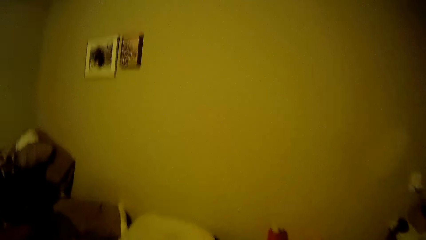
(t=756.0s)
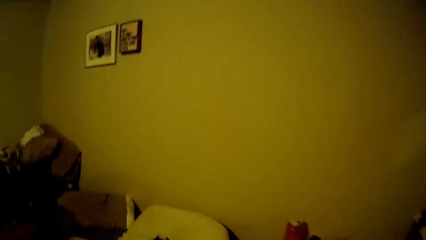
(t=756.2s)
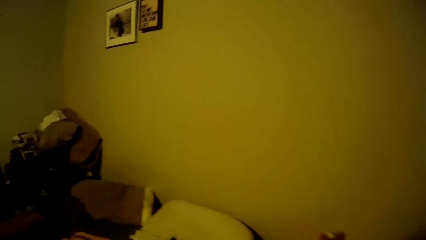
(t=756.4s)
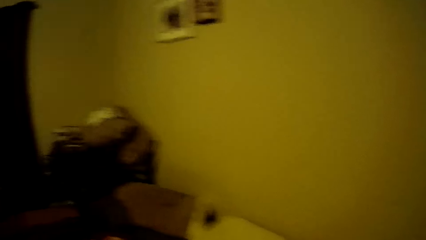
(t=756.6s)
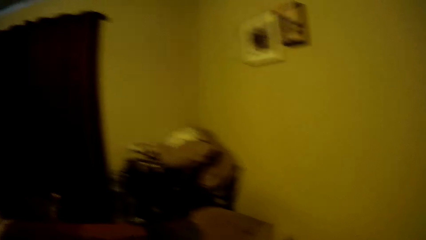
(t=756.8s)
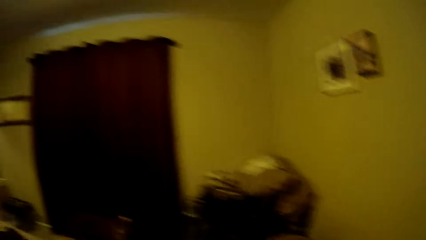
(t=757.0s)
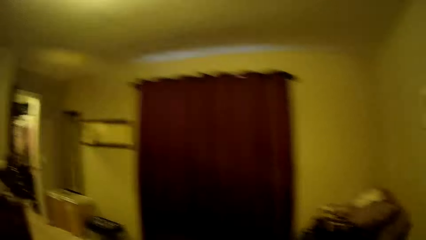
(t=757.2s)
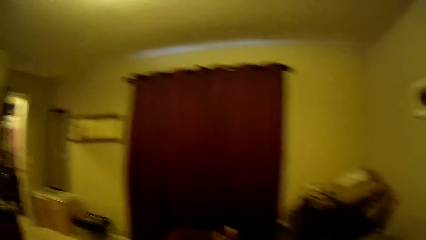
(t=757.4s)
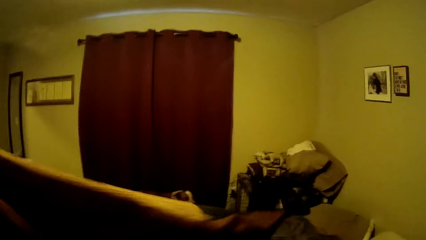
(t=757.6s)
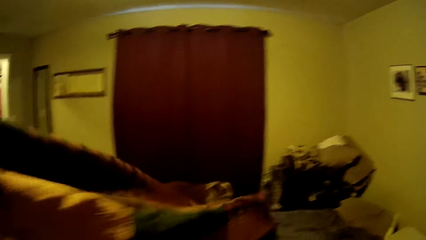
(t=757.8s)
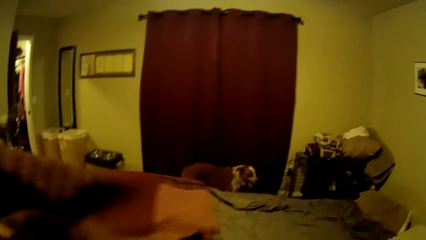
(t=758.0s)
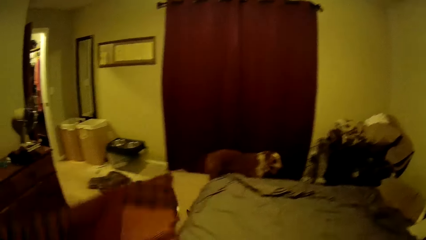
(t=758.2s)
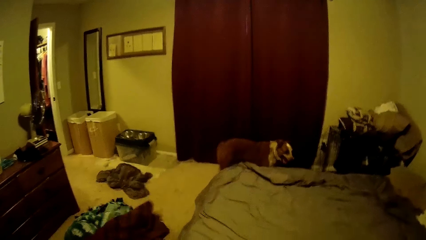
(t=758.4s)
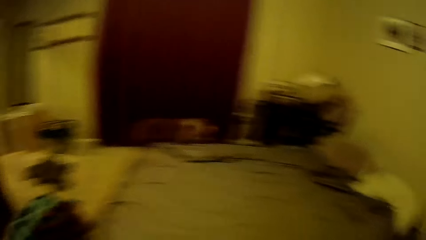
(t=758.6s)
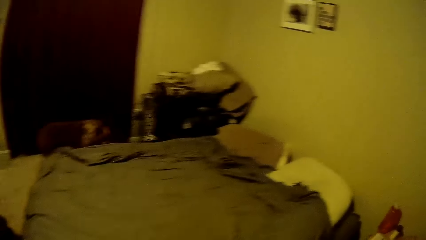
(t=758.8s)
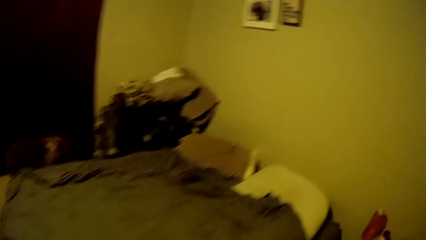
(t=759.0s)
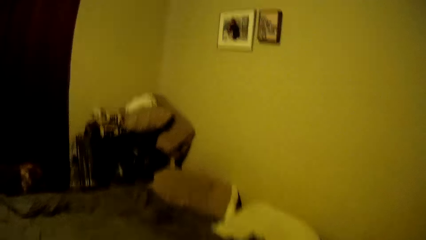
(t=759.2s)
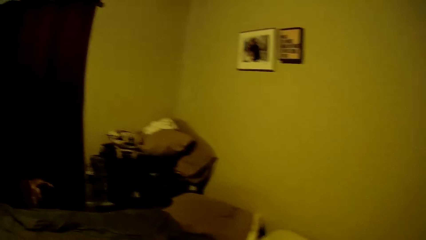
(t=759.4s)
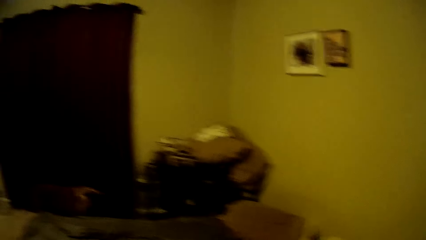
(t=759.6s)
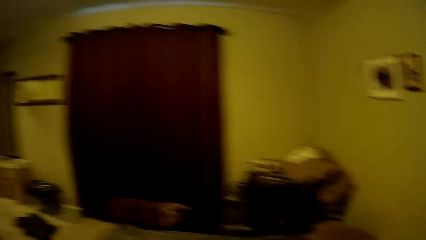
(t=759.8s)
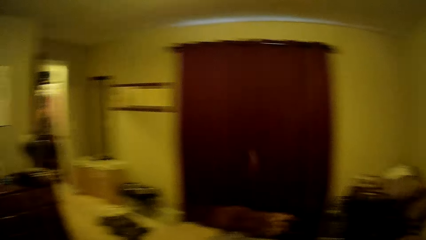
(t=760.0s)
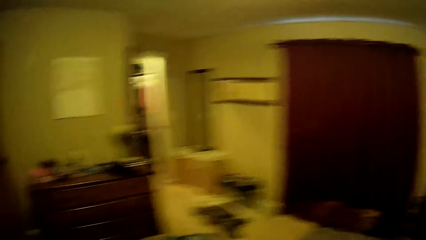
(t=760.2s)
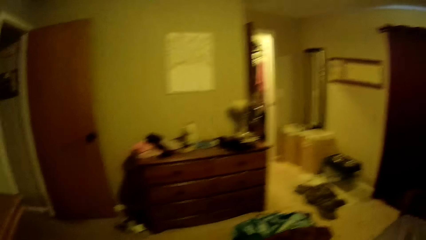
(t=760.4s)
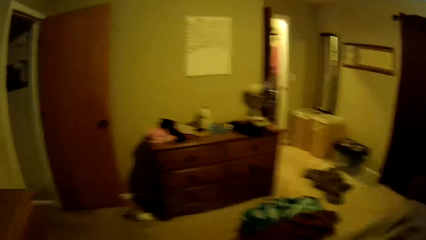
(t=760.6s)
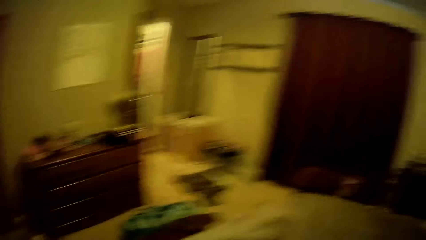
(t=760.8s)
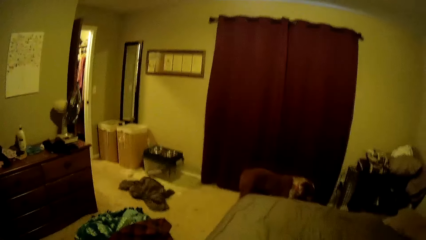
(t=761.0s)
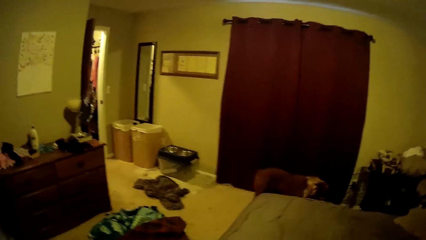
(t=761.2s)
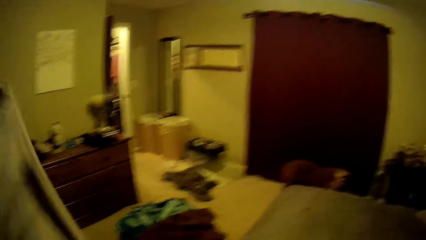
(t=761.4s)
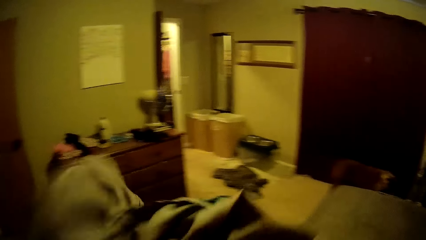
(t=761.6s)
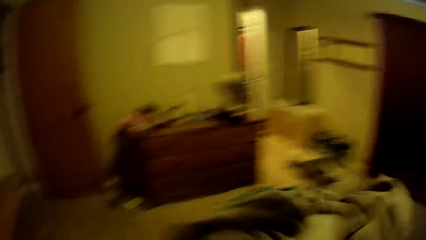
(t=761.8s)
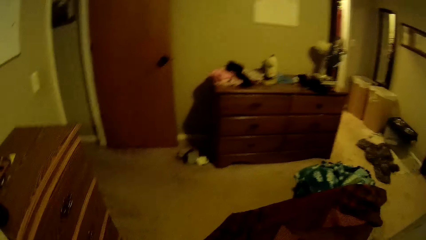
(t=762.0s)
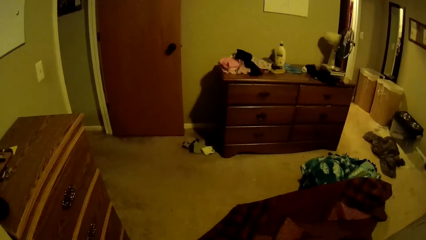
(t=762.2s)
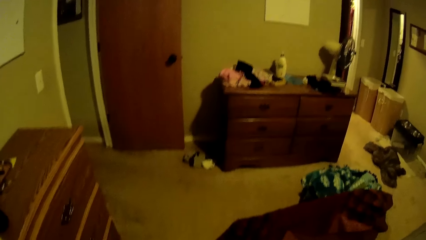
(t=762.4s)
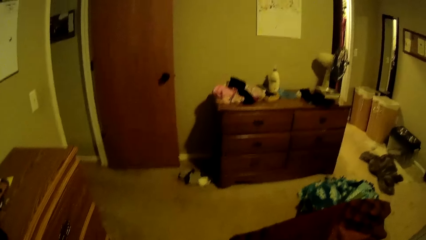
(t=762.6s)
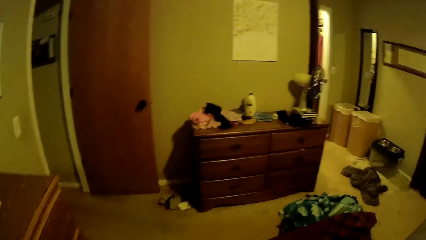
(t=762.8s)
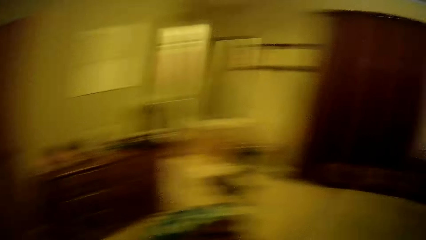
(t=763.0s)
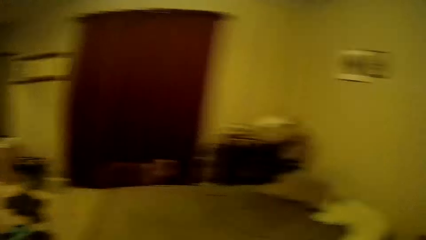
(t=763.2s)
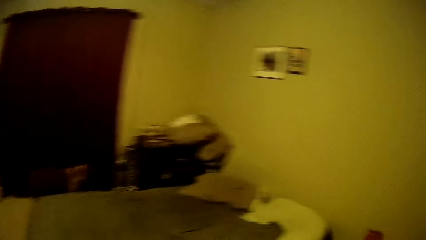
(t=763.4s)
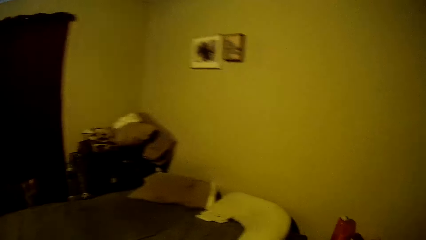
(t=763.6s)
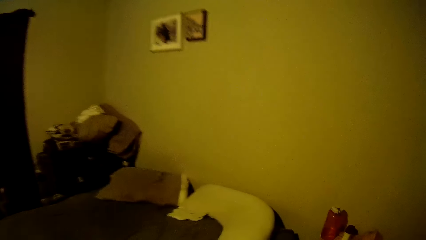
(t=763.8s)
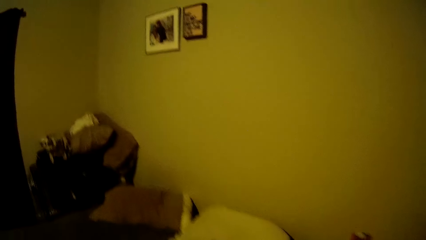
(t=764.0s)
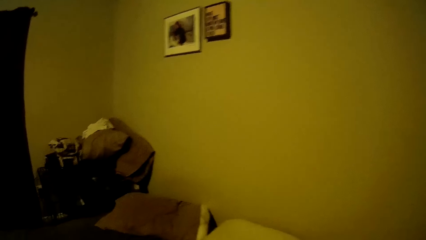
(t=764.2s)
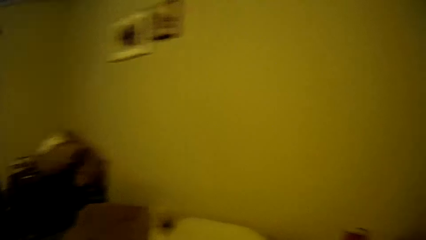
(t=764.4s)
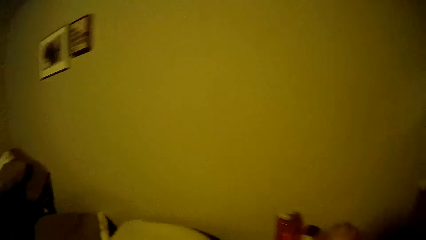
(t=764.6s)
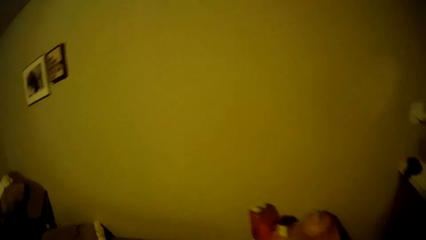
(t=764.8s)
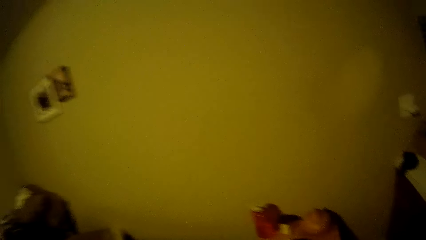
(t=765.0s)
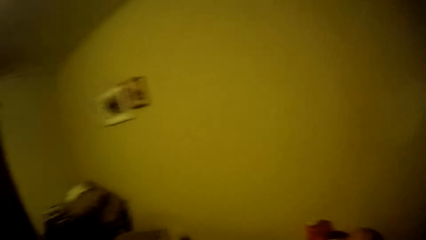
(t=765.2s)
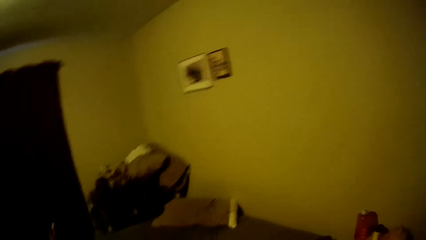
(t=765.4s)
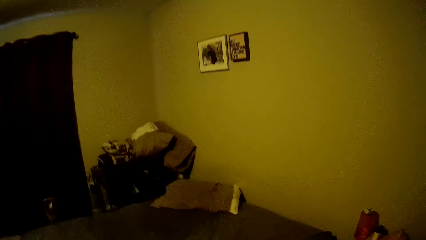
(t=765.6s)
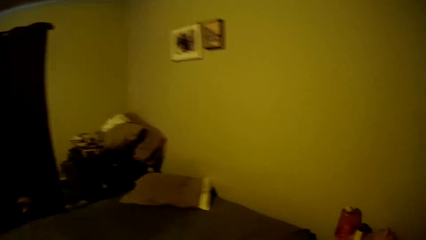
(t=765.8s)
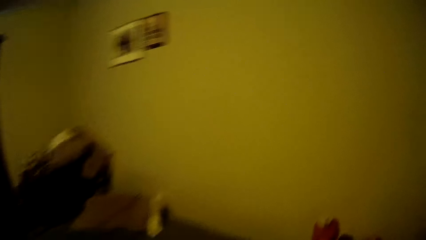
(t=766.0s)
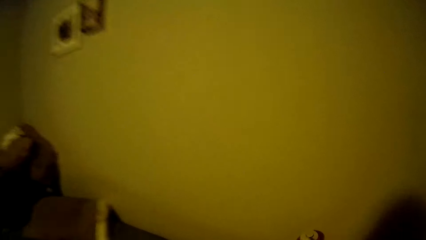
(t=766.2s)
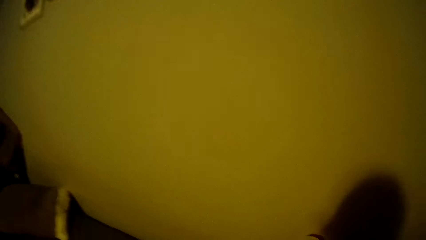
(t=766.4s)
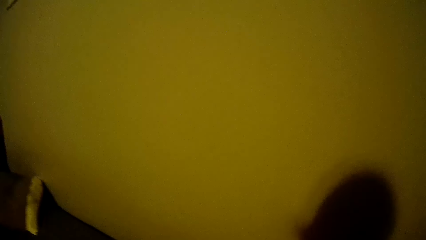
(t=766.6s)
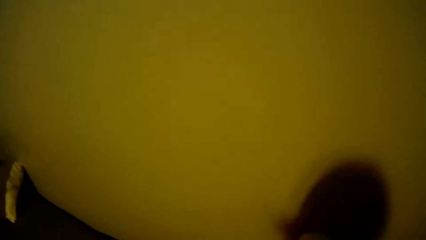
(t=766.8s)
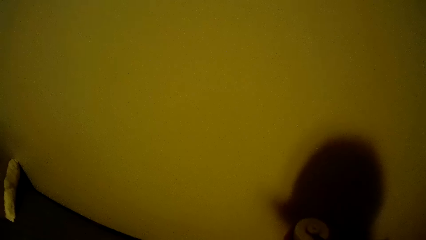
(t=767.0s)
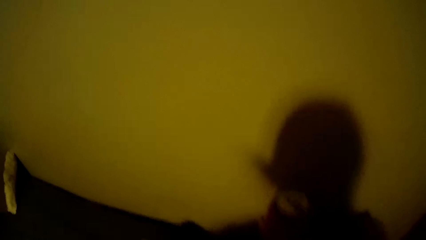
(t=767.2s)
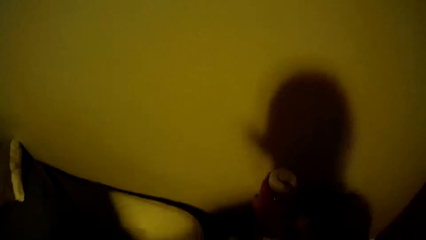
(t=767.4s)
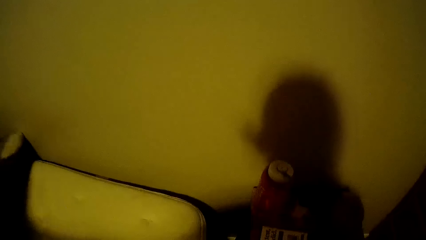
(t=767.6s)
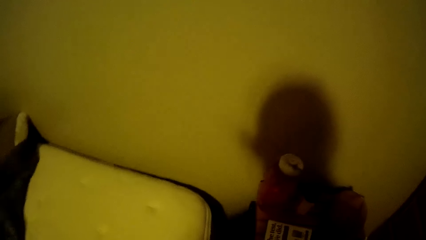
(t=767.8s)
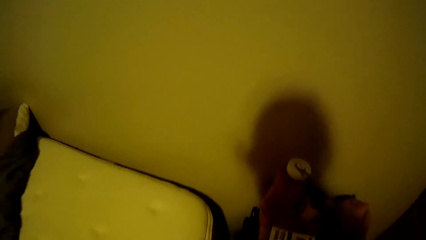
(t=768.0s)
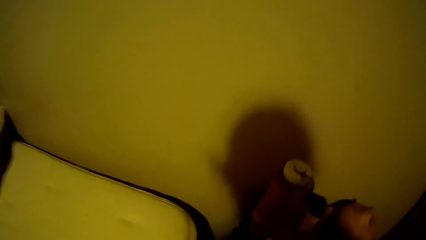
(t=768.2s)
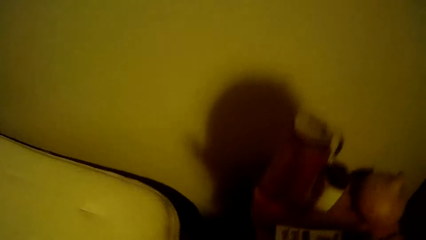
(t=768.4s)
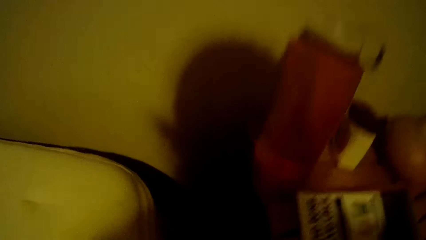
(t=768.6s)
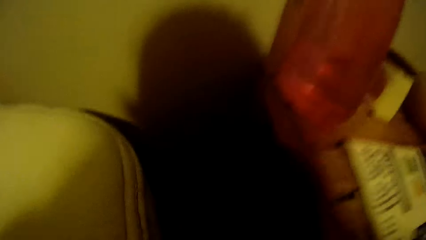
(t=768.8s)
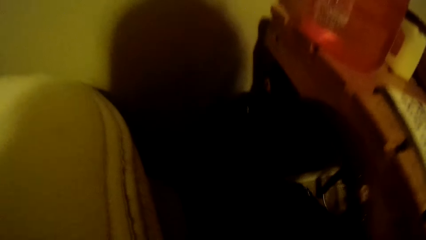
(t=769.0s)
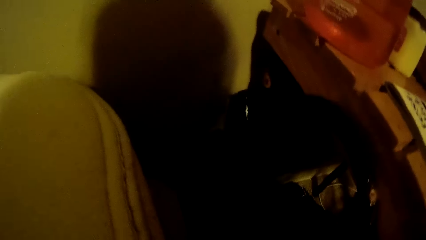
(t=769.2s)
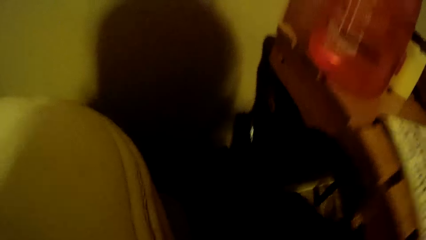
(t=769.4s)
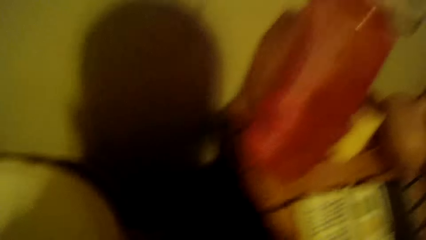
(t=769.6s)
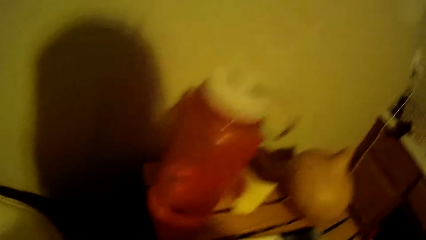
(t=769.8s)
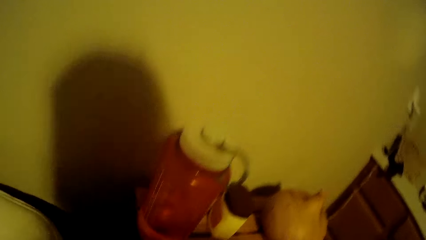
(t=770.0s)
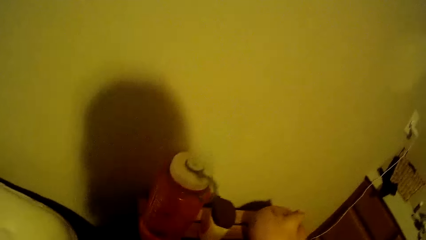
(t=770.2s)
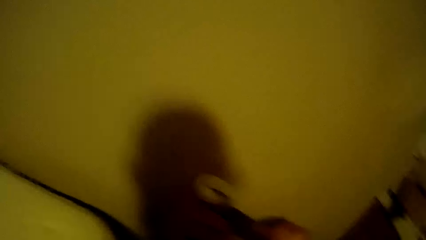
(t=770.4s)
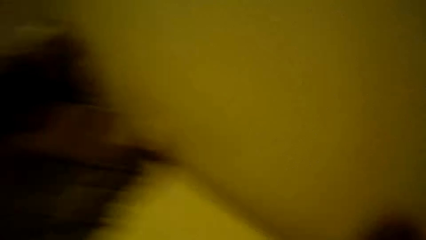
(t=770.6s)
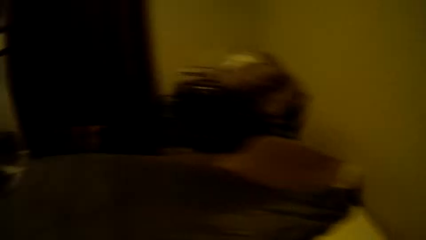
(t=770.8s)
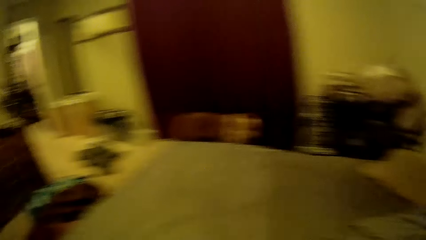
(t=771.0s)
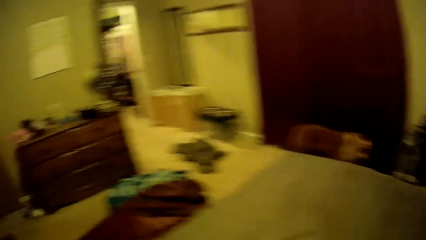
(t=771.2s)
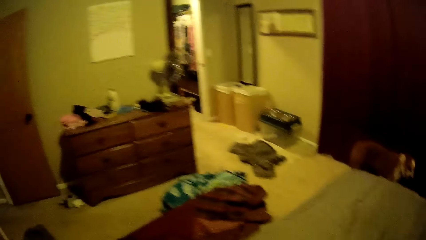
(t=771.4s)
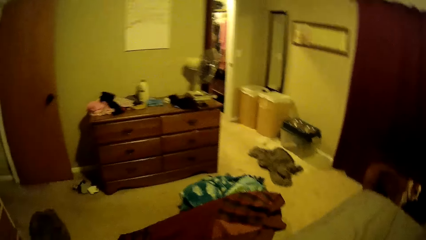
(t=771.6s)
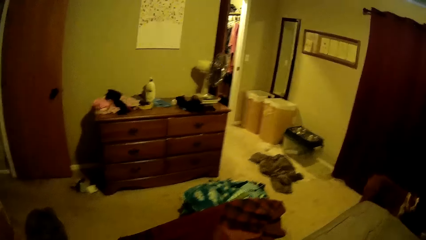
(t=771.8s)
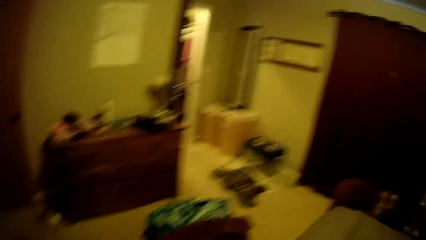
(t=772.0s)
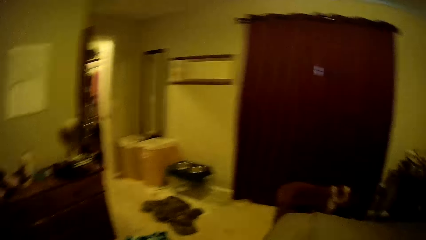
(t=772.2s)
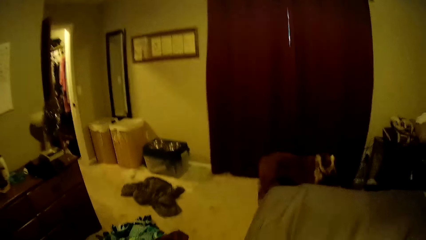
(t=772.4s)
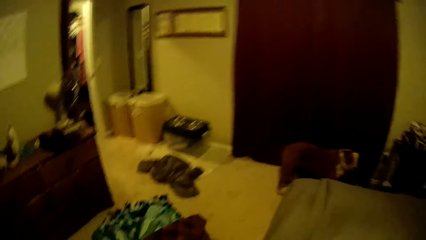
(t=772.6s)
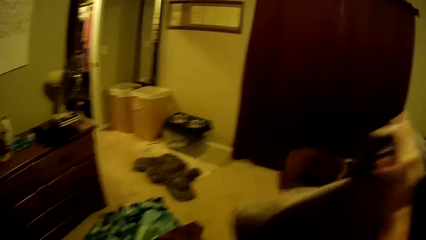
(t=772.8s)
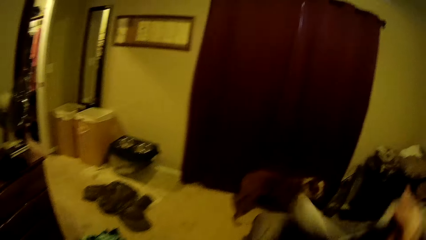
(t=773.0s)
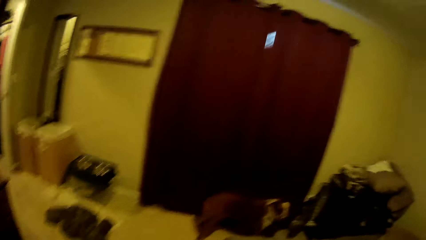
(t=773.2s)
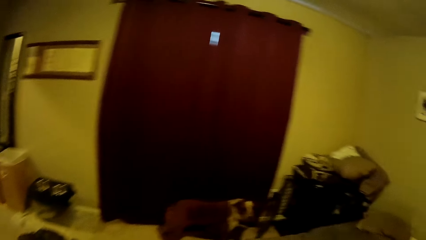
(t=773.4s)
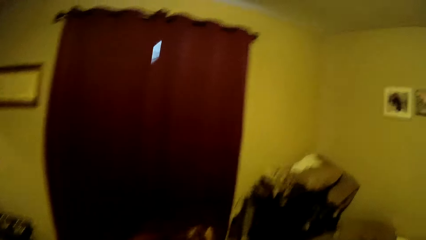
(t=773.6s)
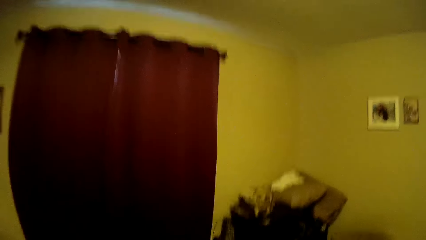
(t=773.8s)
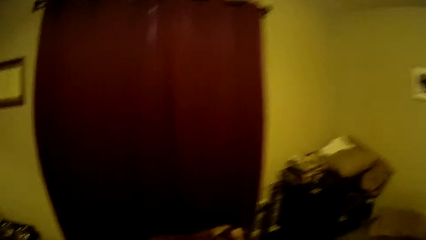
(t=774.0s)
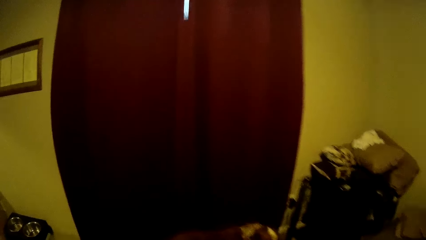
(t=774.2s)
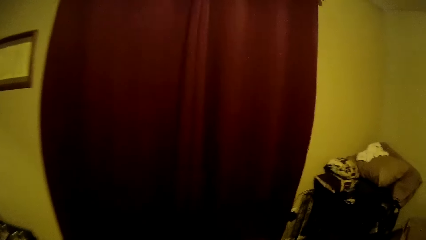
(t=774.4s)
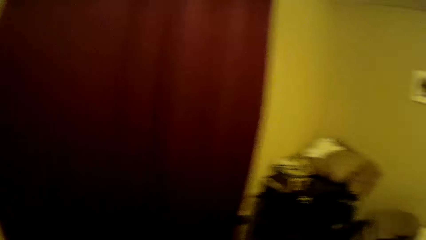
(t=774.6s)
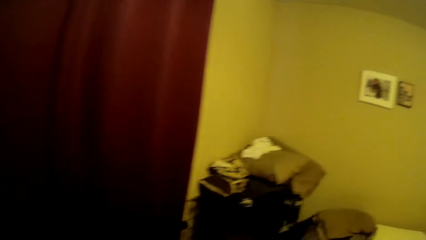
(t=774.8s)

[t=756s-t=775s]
The camera wearer removes the bedsheet or blanket from the mattress. They turn around the room. They look around. They hold the blanket. They adjust the bedsheet. They turn towards the bed. They look around. They remove the bedsheet from the bed. They turn around the room. They pick the bedsheet from the bed.
